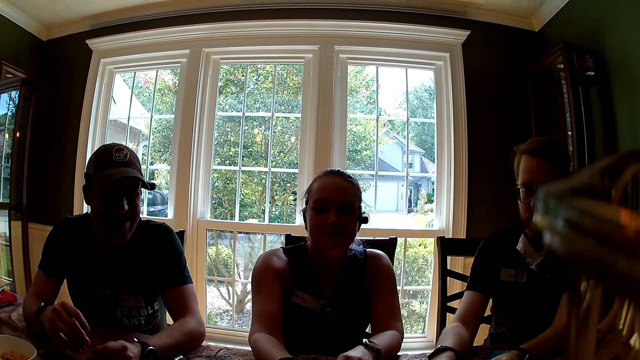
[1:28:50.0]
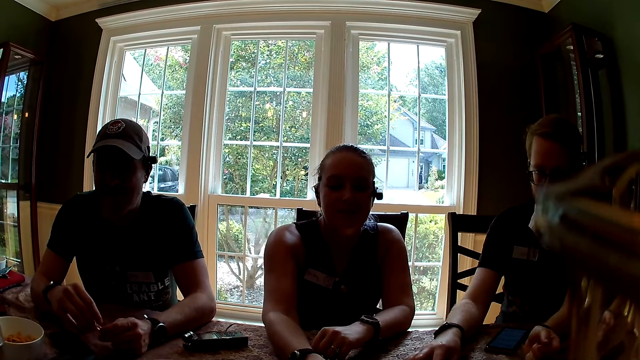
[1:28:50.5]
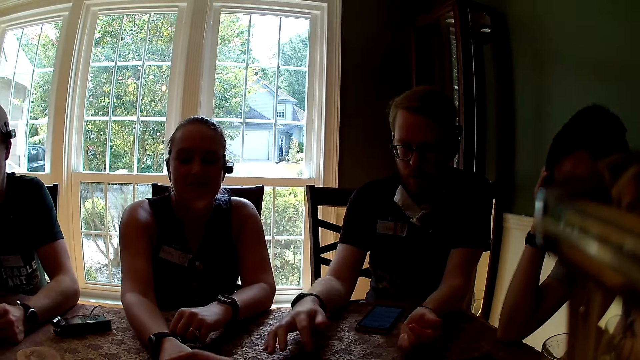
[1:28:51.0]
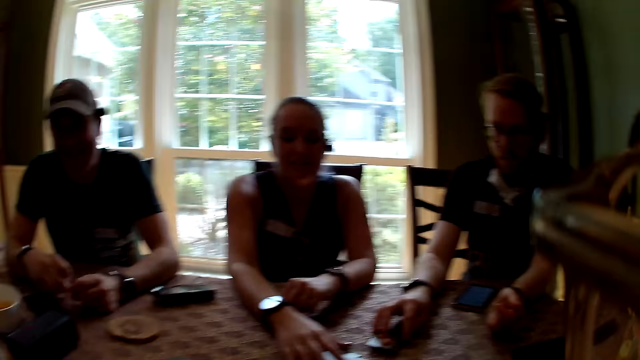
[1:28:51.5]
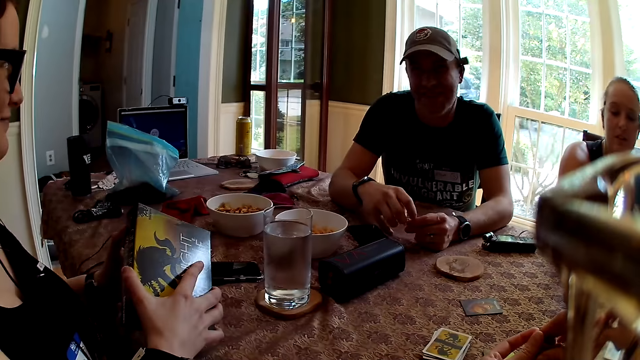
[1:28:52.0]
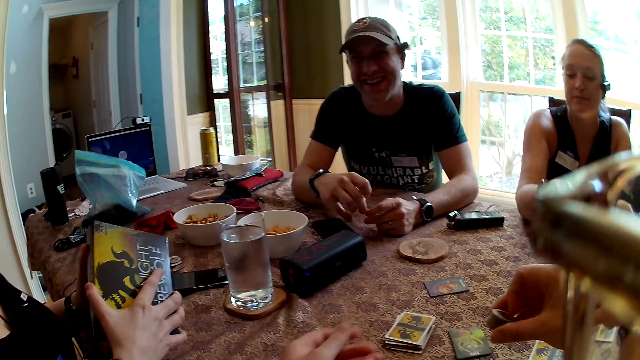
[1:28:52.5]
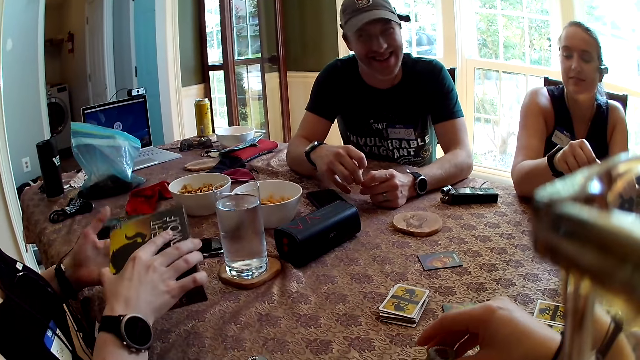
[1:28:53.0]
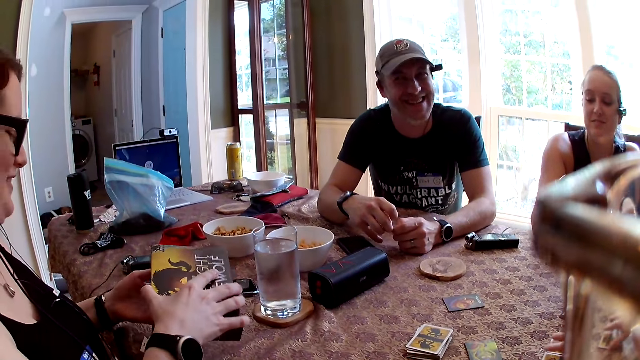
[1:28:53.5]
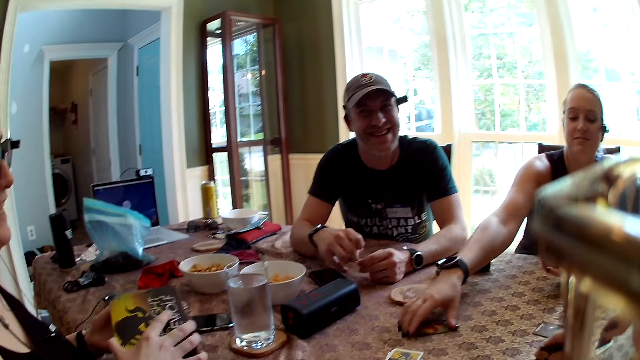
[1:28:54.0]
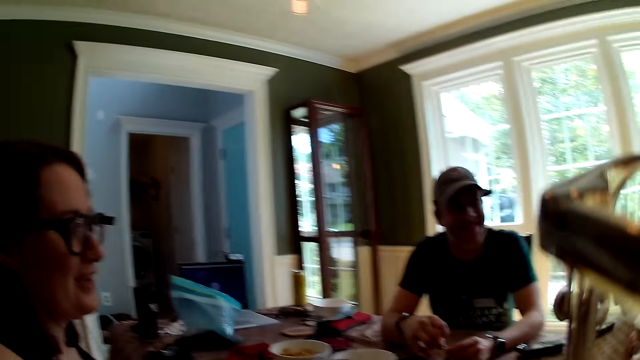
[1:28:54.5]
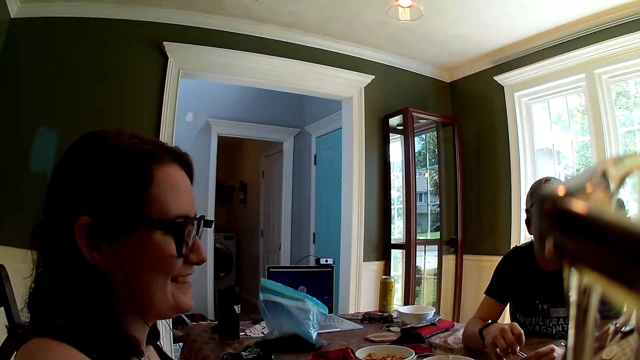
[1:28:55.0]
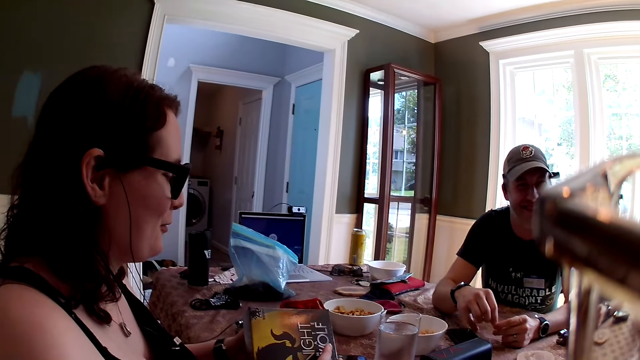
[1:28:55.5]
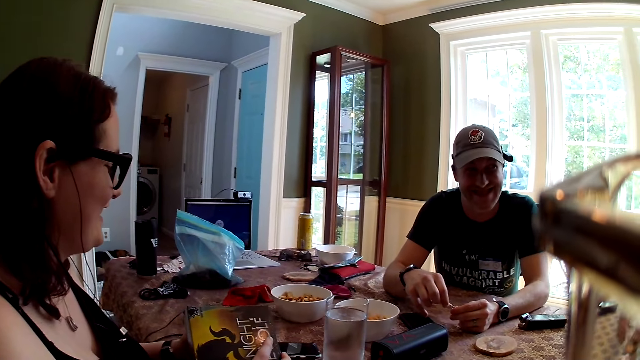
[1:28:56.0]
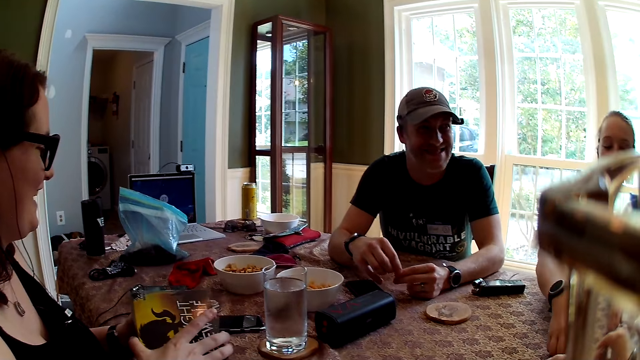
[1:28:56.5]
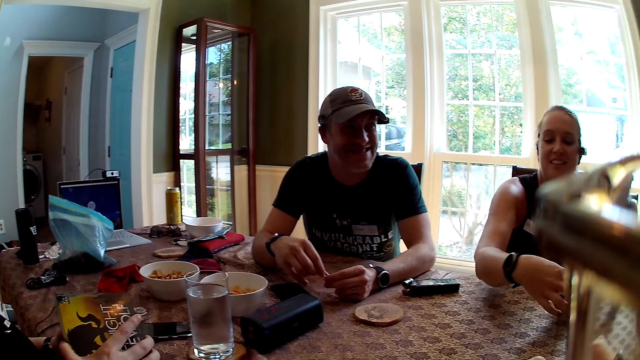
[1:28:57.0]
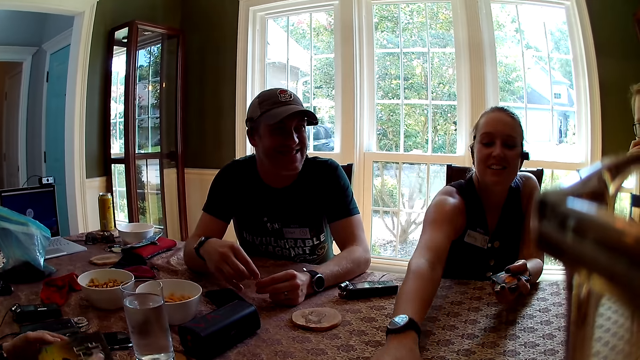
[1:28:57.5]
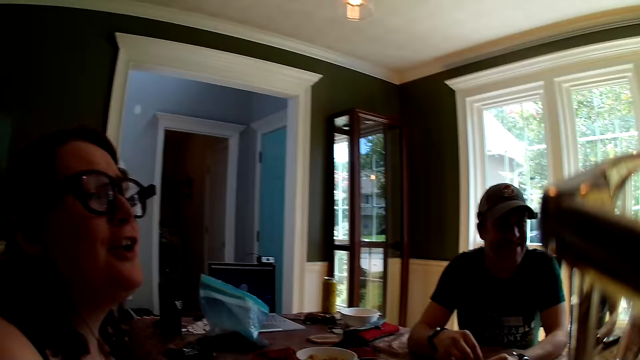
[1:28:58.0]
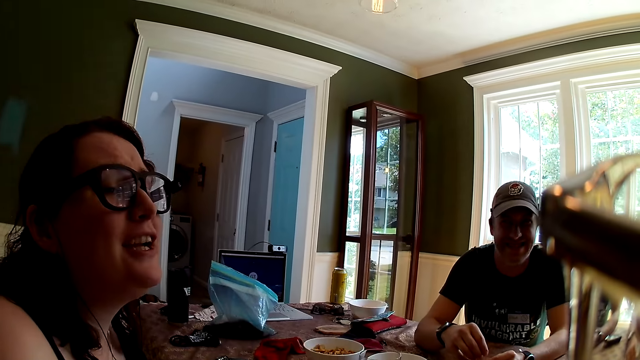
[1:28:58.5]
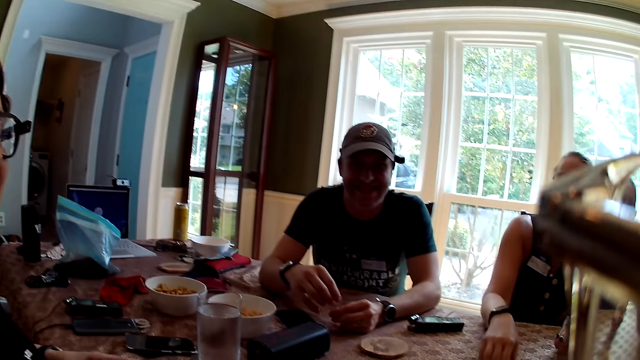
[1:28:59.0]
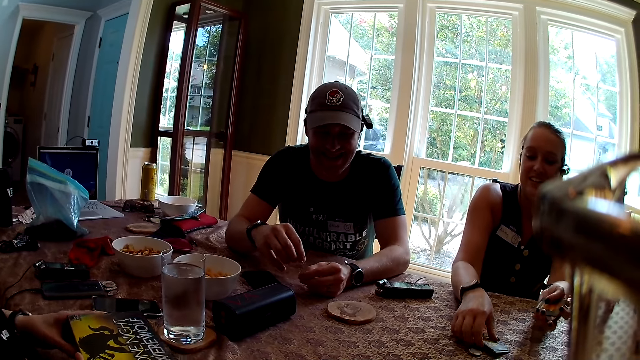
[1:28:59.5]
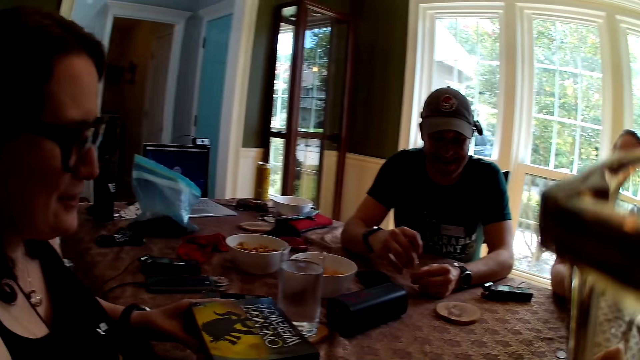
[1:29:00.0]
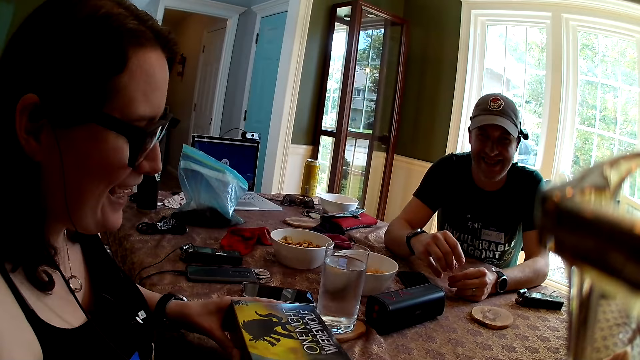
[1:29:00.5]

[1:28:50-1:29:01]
A man drops his right hand on the table. A woman holds a carton with both hands. The woman opens a box. Another woman picks up a card on the table with her right hand. The first woman interacts with everyone. The camera wearer converses with men and women. Another man interacts with everyone. The second woman picks up some cards on the table with her right hand. The other man interacts with everyone. The camera wearer converses with men and women.

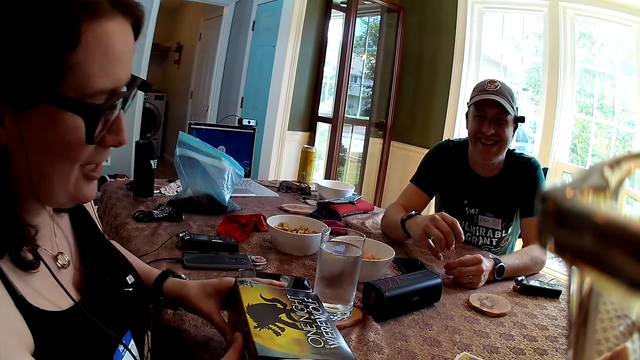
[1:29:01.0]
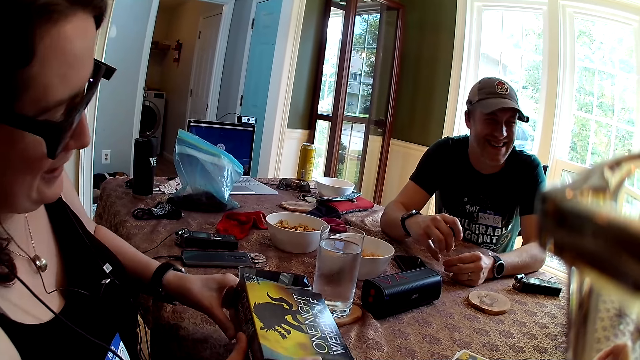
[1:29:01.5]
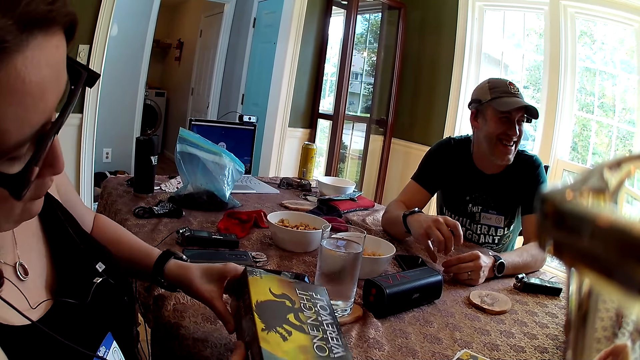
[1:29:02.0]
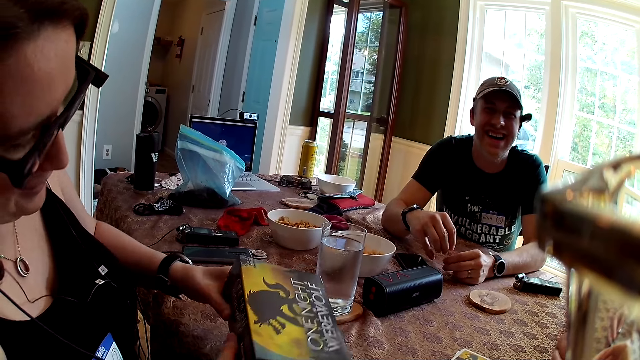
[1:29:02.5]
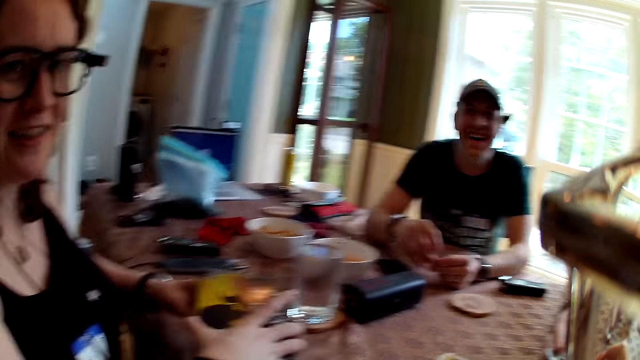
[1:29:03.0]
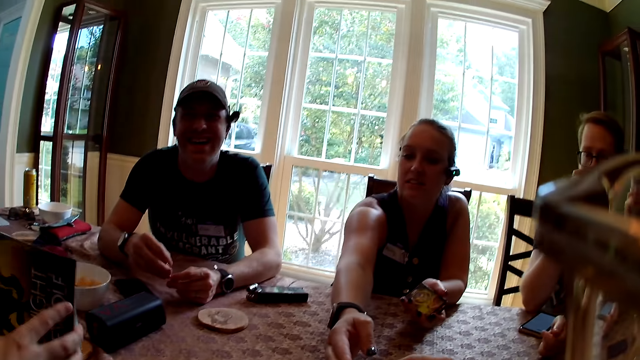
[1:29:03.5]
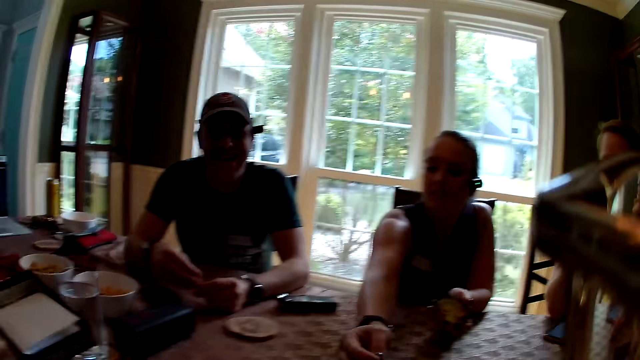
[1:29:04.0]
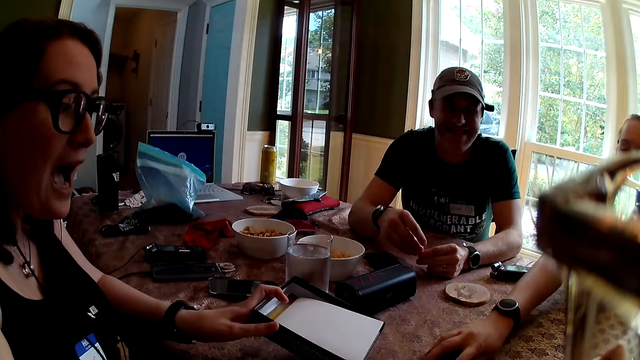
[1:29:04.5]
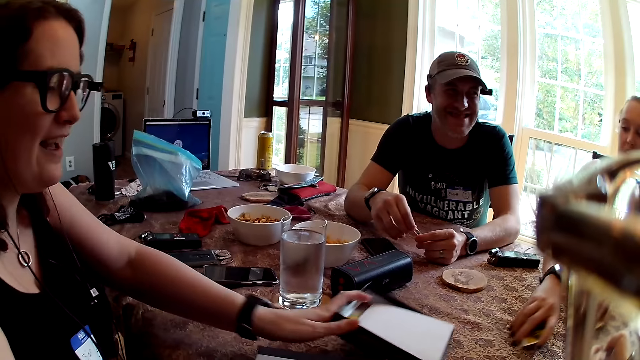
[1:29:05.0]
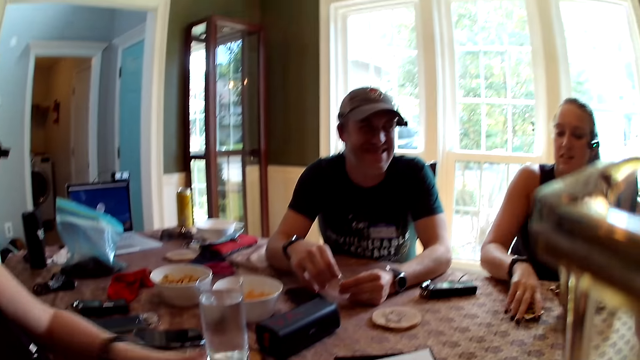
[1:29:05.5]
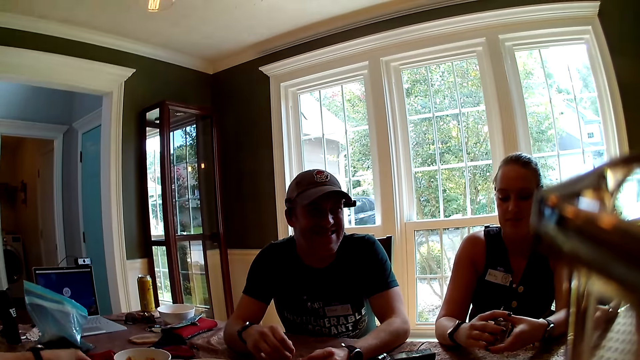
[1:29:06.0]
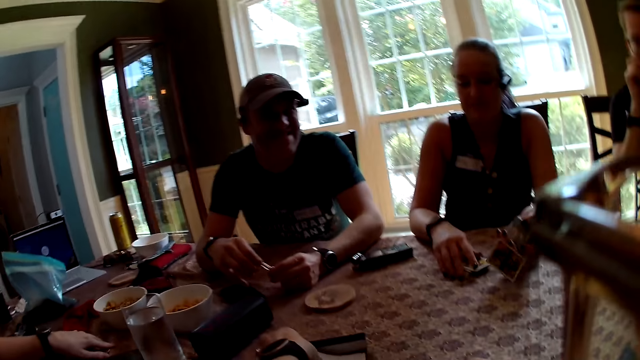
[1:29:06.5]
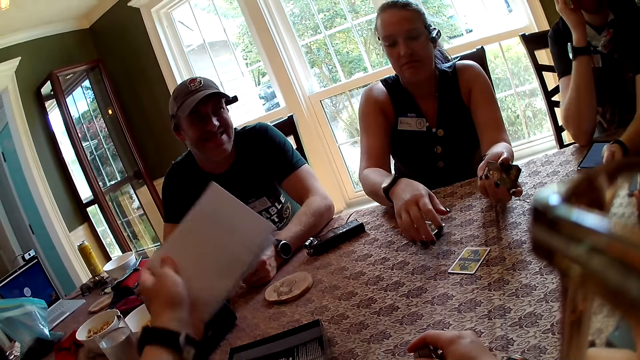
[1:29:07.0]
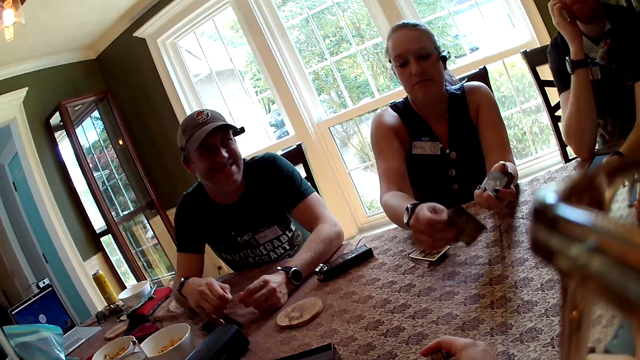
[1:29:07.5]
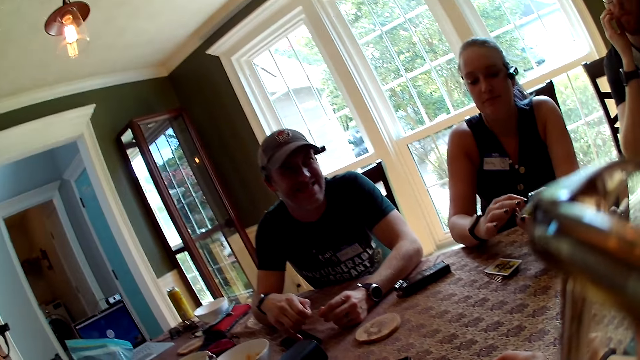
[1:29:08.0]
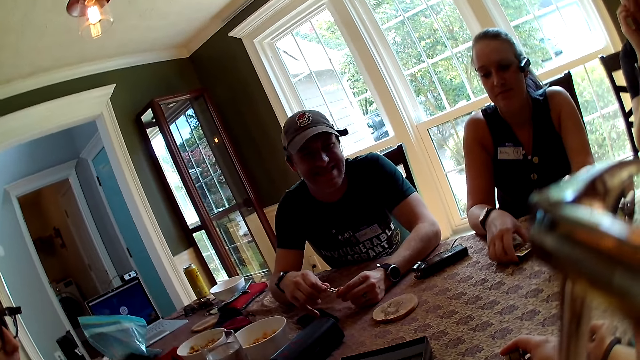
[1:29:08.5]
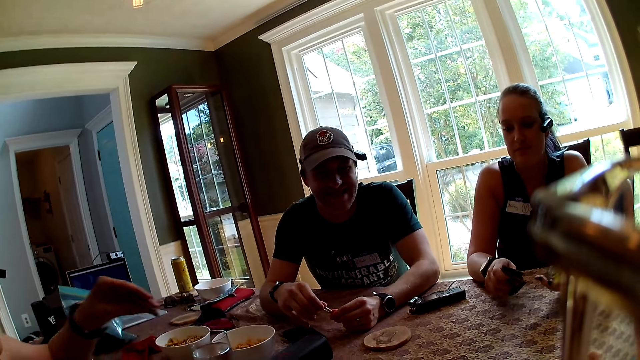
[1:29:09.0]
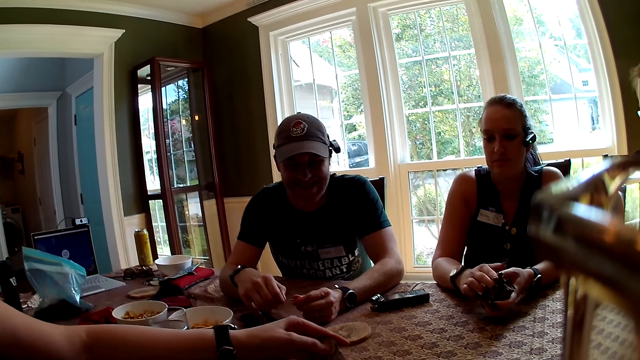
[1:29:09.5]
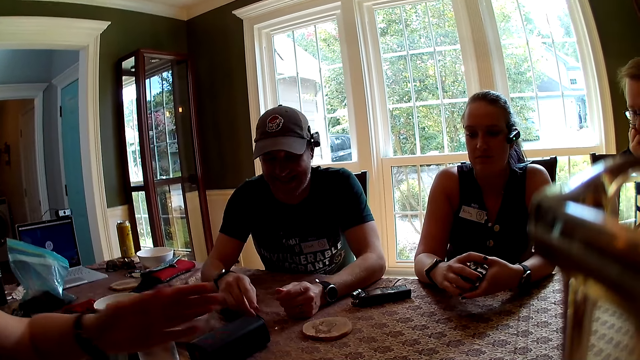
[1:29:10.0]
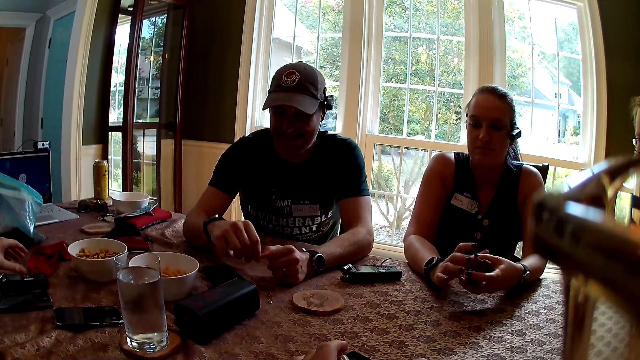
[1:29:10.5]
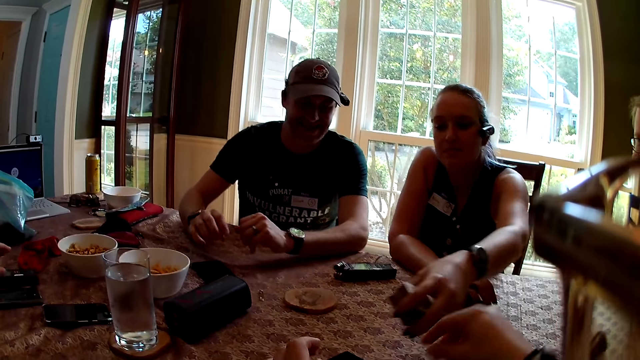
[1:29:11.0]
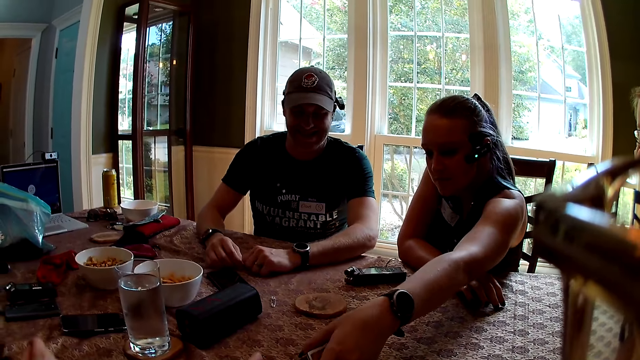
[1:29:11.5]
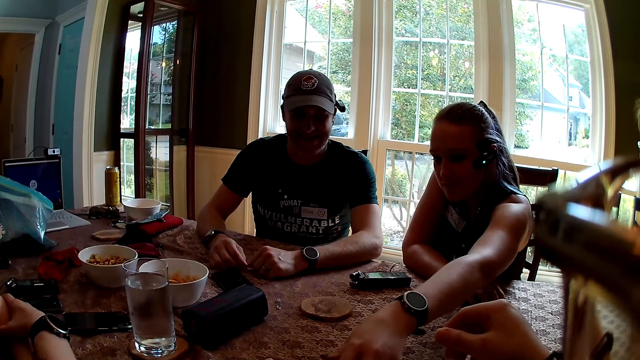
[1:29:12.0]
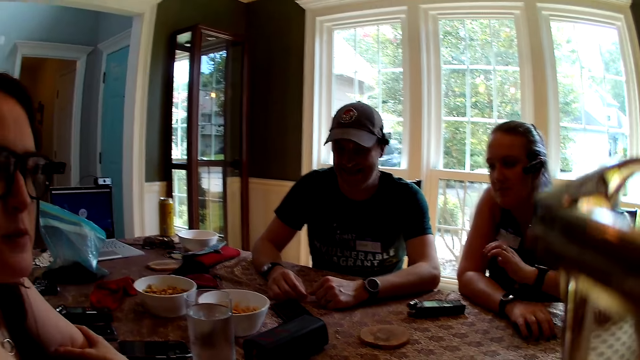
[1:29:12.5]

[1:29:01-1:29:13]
A woman opens the carton or box with both hands. The camera wearer converses with men and women. The woman drops the carton on the table with her left hand. Another woman drags some cards with her right hand. The first woman places the box lid on the table. The second woman holds the cards. The camera wearer interacts with everyone. The second woman drops the cards on the table. The camera wearer picks up a paper from the carton with her left hand. The second woman picks up a card on the table with her right hand, and picks up some cards on the table with her right hand. The camera wearer converses with men and women. The second woman passes the cards to her left hand with her right hand. The first woman drops cards on the table. The camera wearer converses with men and women. The second woman drops the cards inside the carton with her left hand. The first woman interacts with everyone. The camera wearer converses with men and women.
